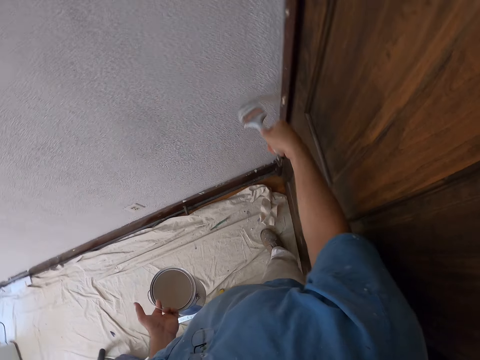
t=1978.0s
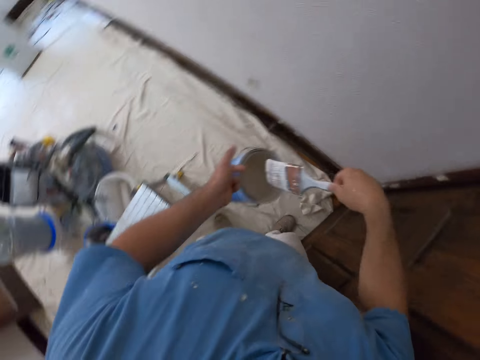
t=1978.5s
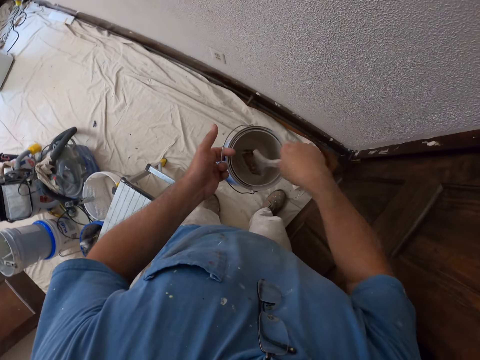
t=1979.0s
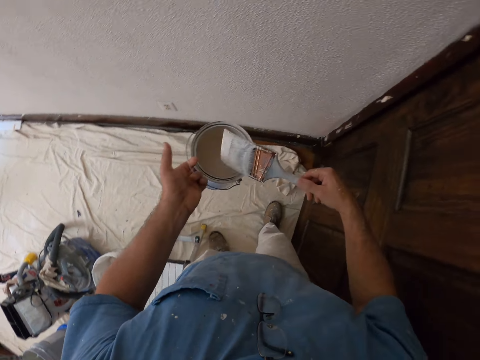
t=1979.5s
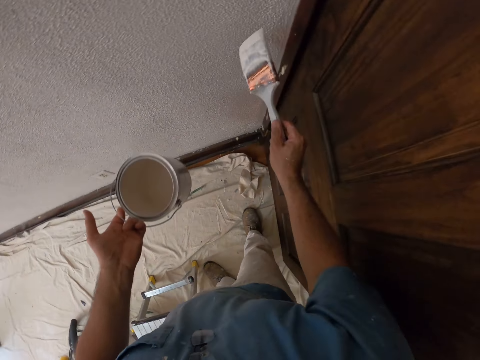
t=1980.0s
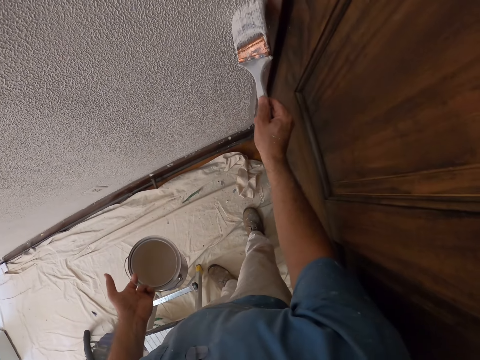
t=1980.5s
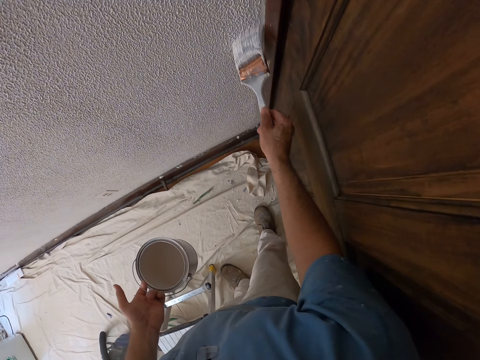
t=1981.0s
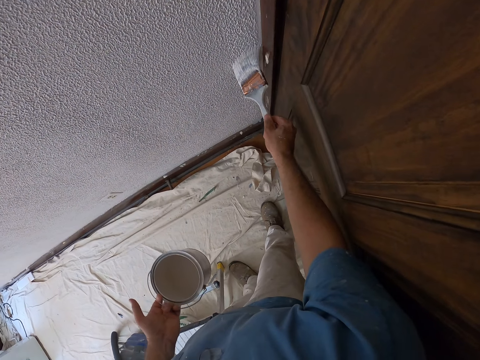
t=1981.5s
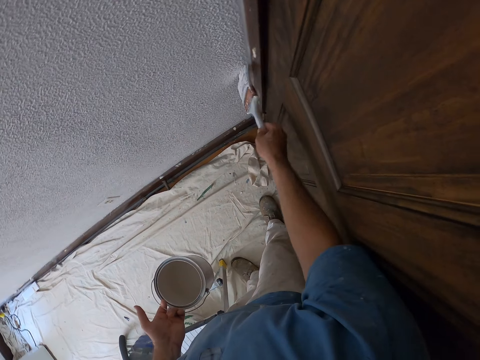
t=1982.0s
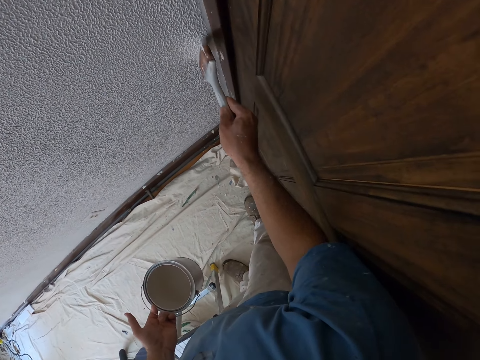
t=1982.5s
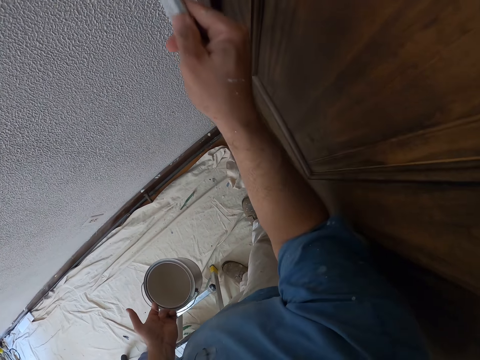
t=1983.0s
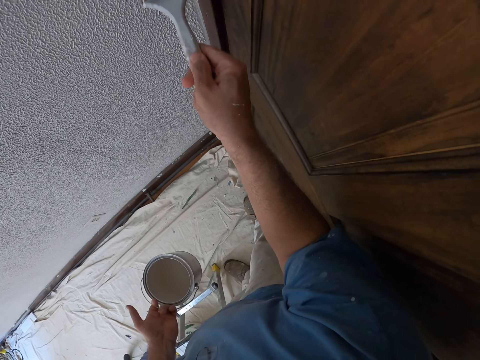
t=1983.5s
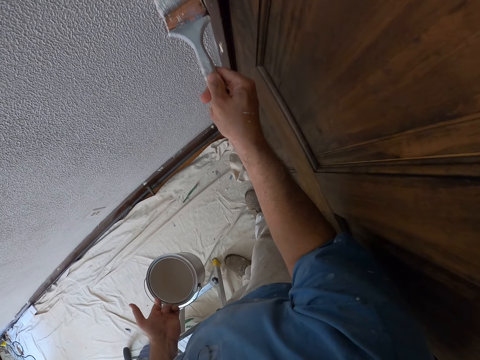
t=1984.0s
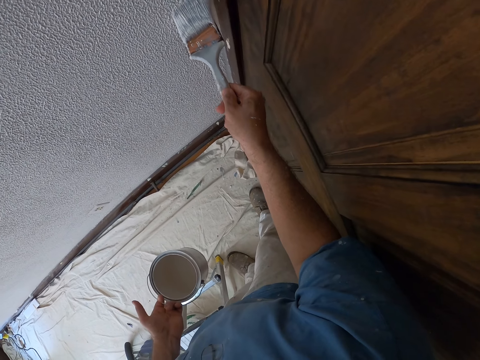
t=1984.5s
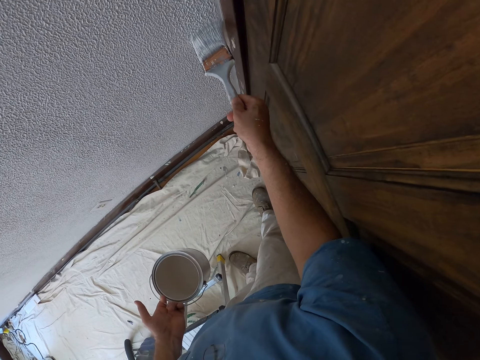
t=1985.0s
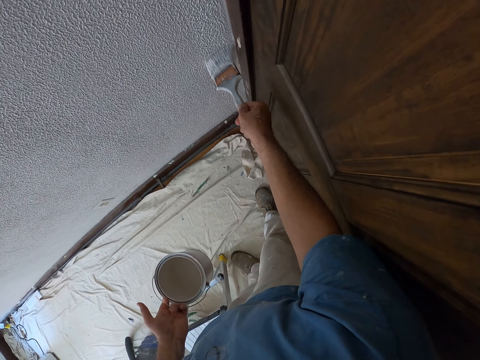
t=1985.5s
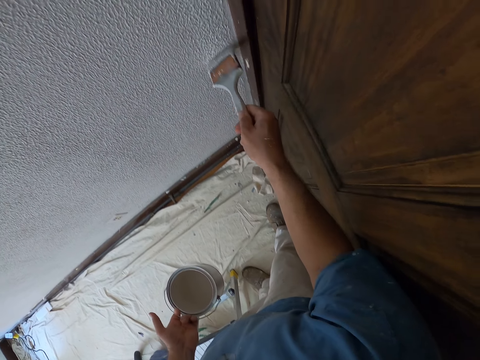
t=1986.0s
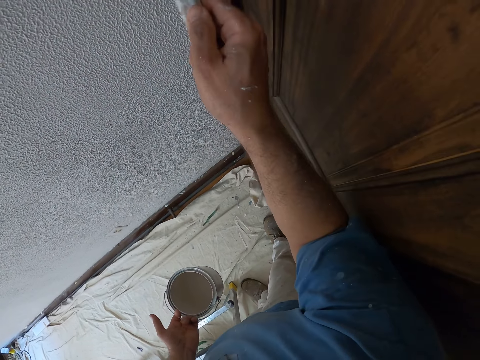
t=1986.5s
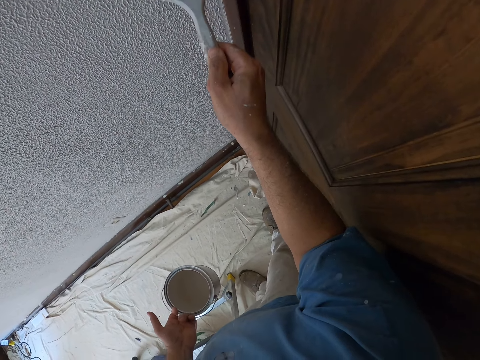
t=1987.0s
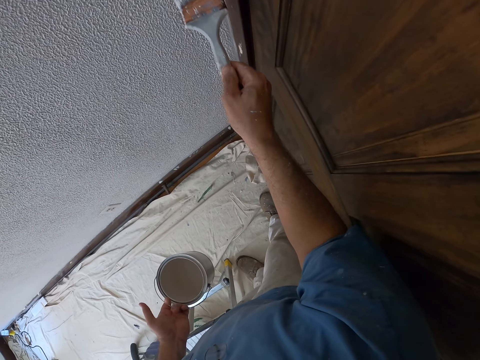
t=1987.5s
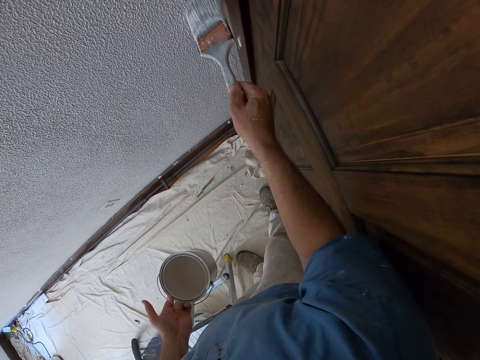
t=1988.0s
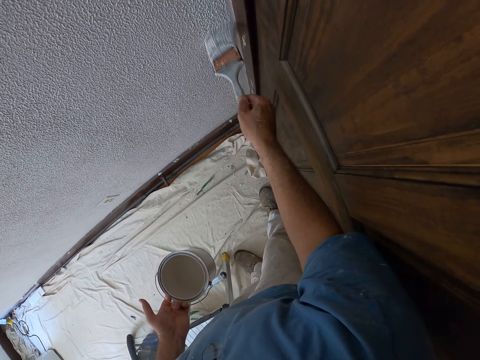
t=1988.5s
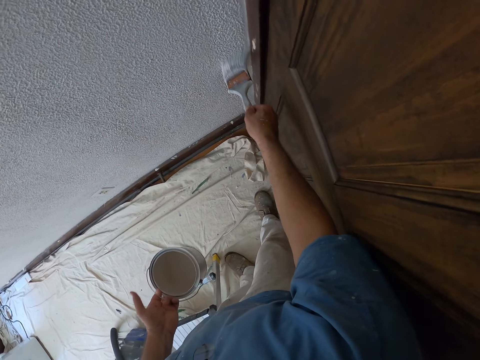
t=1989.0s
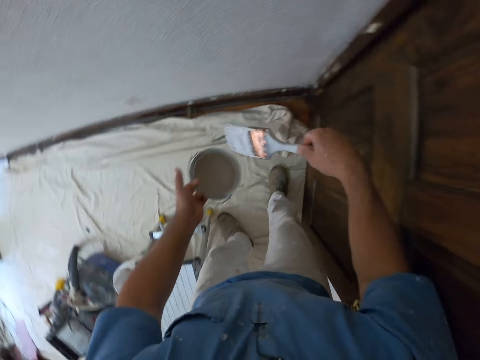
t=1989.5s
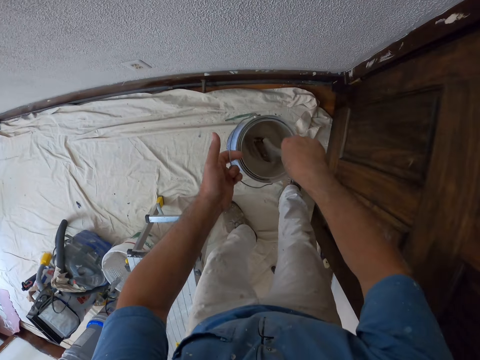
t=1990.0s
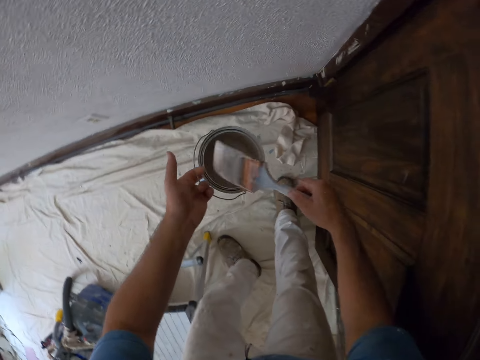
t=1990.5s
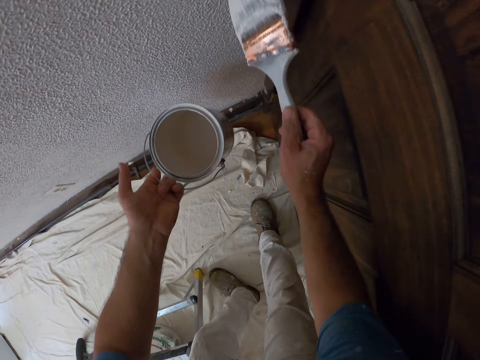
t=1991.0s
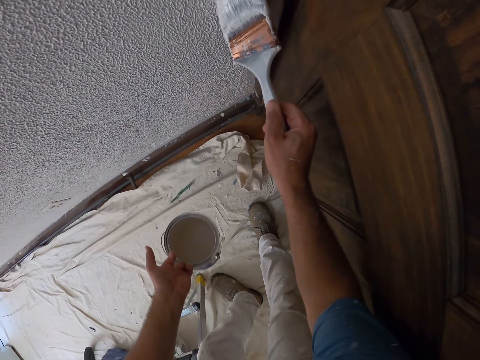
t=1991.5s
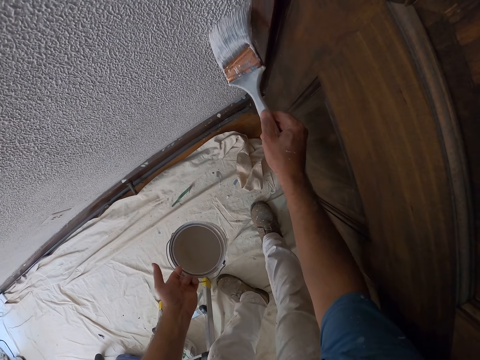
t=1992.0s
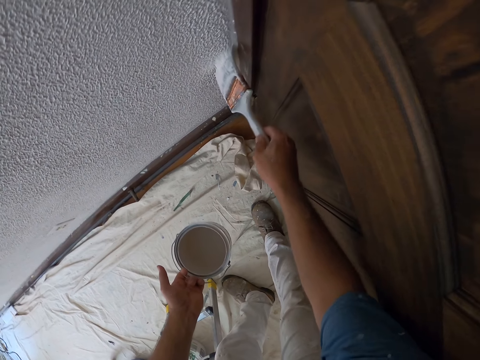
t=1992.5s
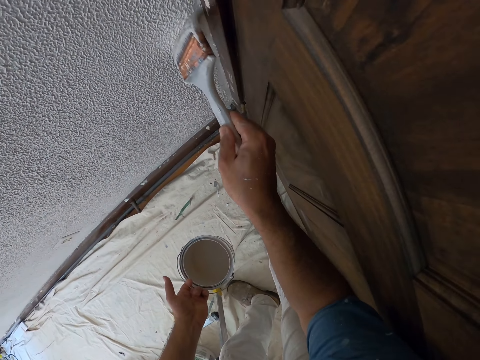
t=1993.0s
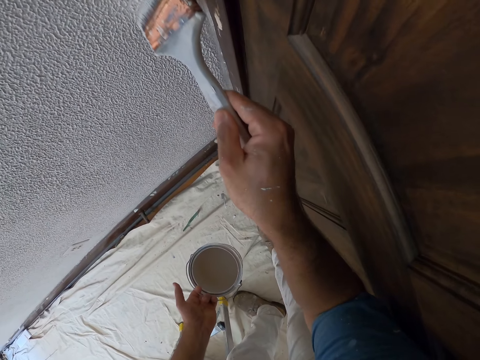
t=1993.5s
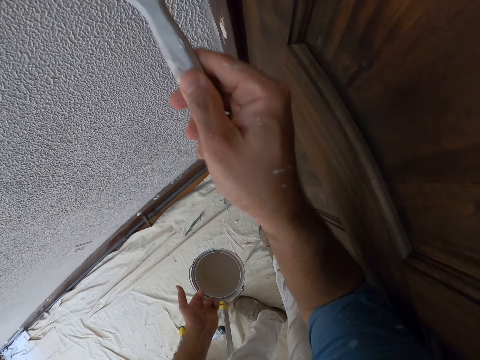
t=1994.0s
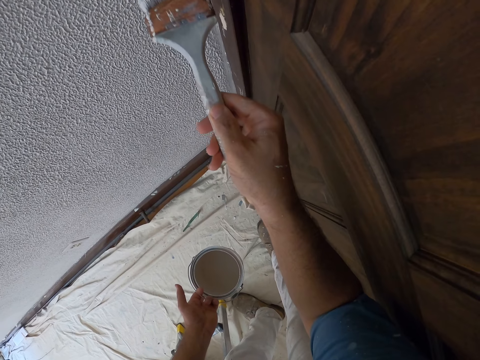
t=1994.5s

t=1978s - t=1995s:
The camera wearer dips the paint brush in the paint bucket. They paint the wall with the paint brush. They soak the painting brush into the jar.

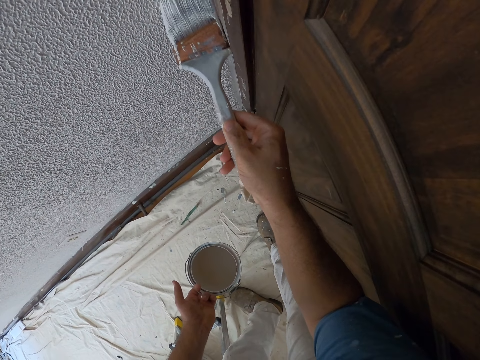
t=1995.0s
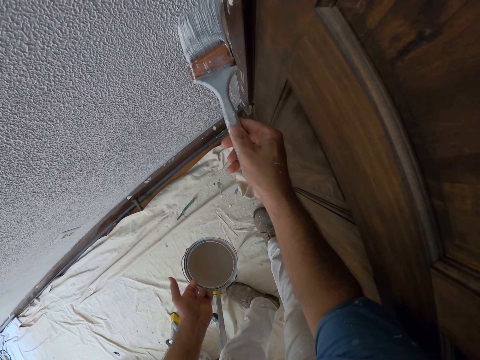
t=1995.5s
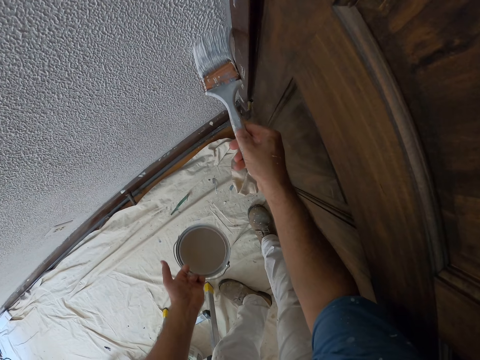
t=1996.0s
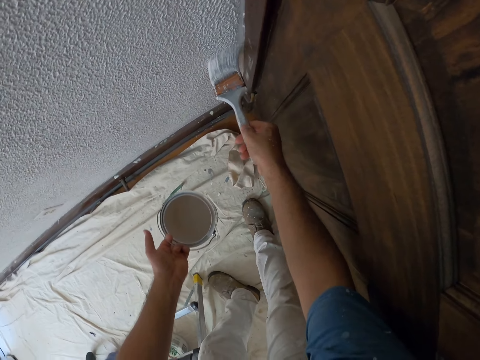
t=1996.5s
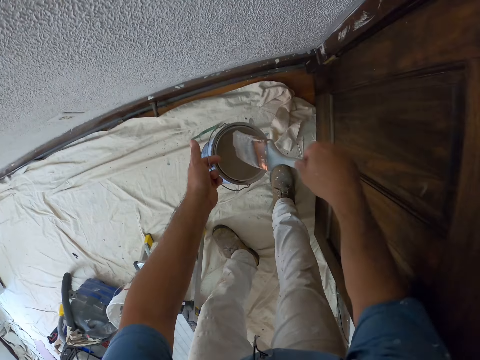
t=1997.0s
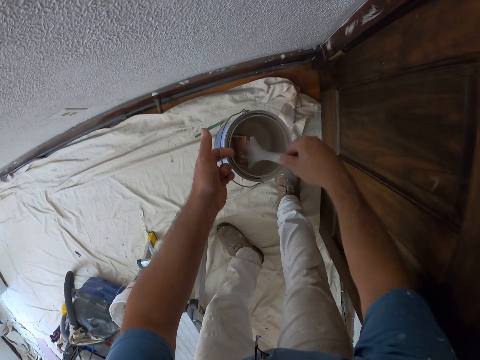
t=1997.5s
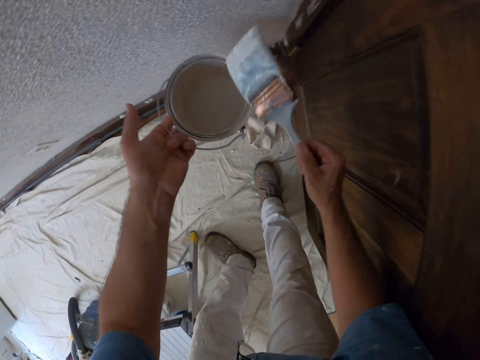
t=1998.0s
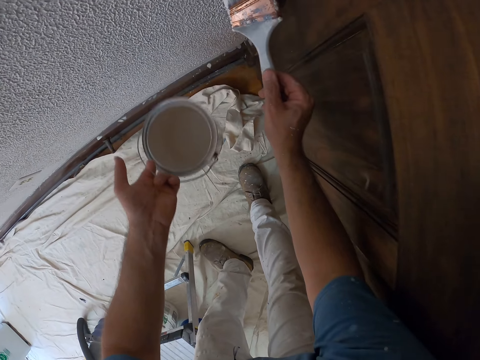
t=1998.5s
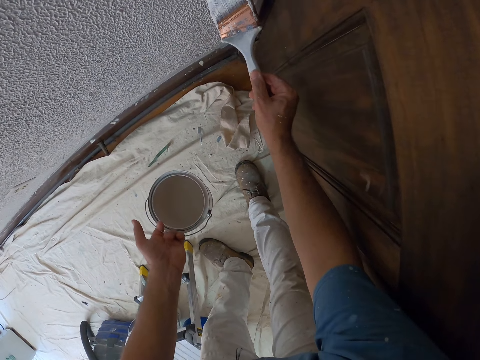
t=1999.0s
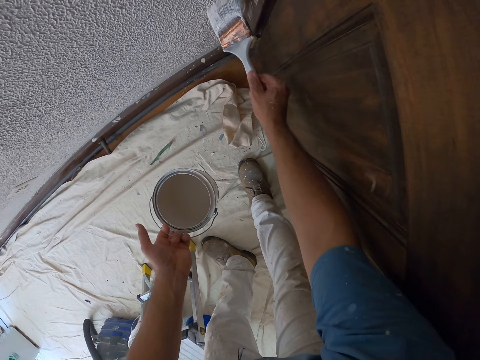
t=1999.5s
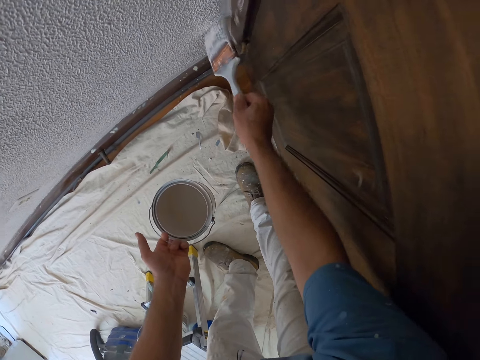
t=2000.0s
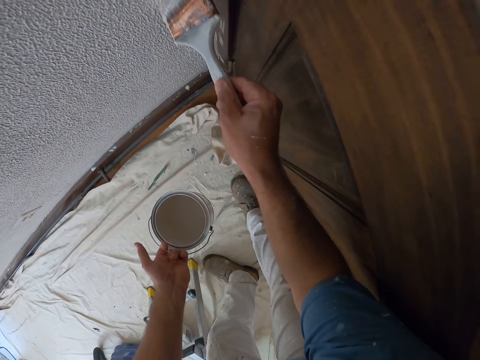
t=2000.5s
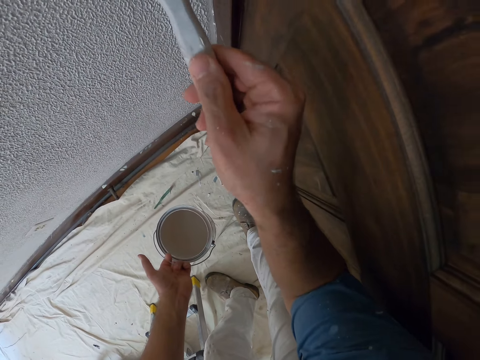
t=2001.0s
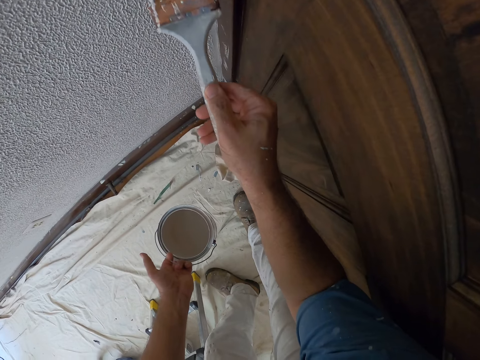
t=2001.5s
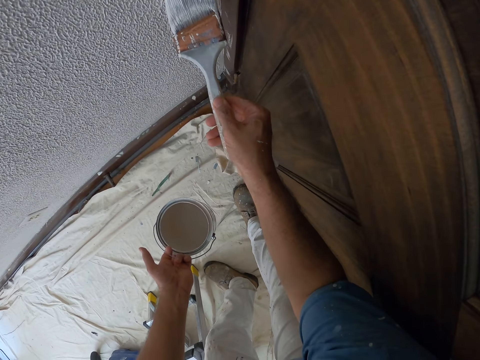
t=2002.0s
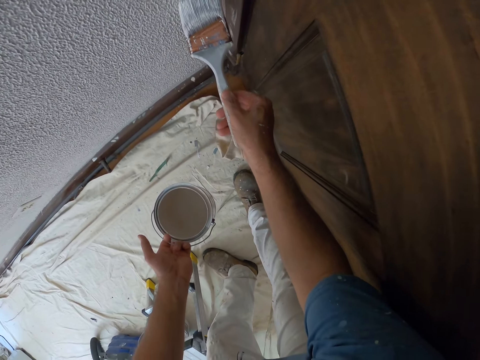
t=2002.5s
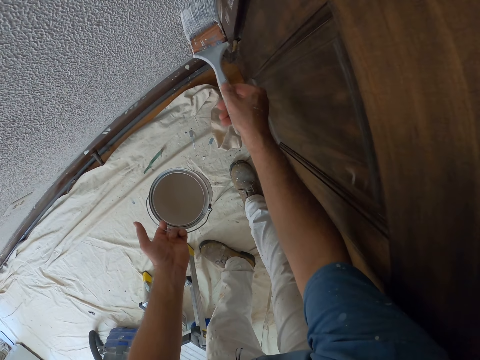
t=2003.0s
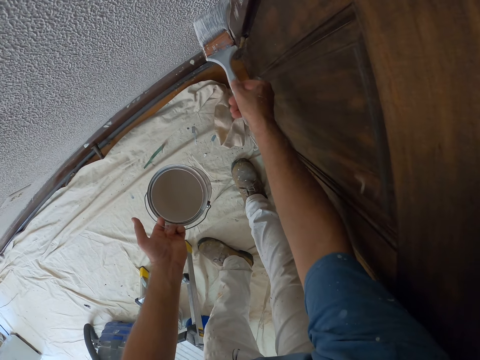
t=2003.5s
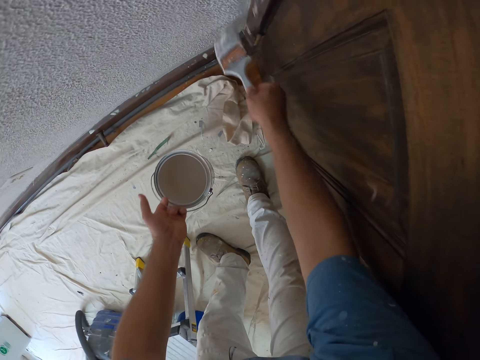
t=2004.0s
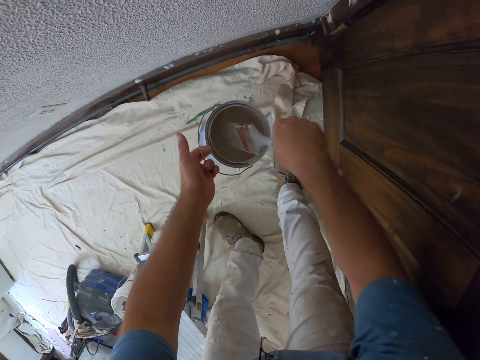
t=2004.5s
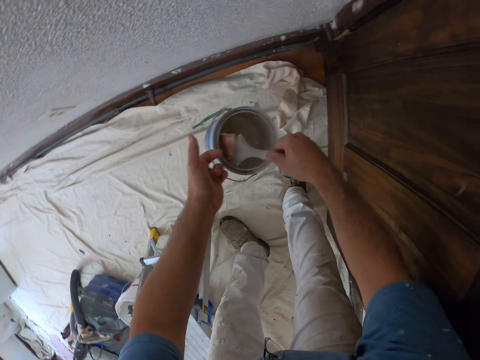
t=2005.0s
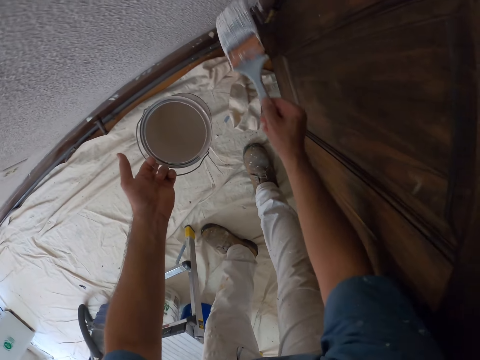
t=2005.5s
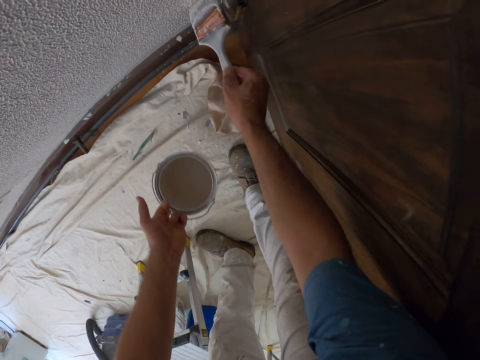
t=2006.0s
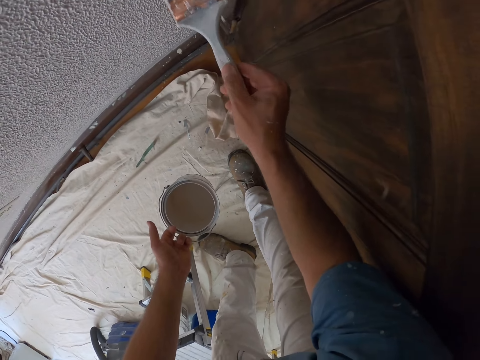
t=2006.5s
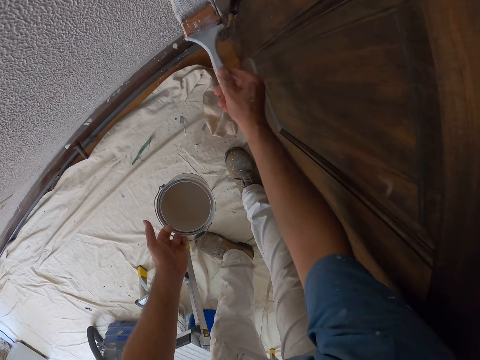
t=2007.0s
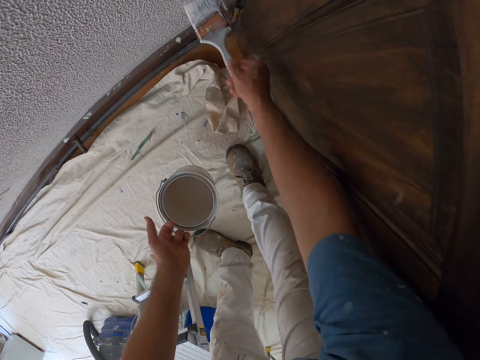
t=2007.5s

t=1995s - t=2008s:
The camera wearer dips the paint brush in the paint bucket. They paint the wall with the paint brush. They dip the paint brush in the paint bucket. They paint the wall with the paint brush.
